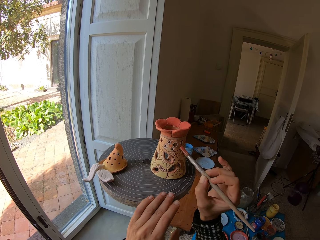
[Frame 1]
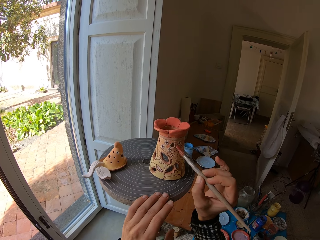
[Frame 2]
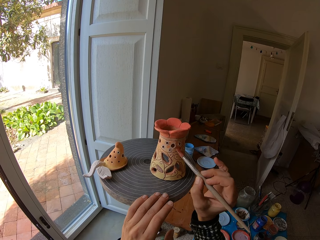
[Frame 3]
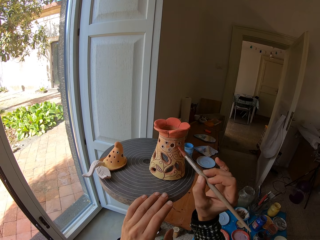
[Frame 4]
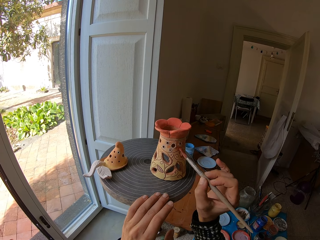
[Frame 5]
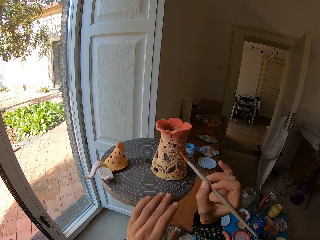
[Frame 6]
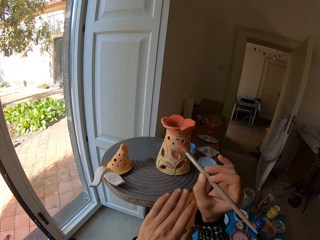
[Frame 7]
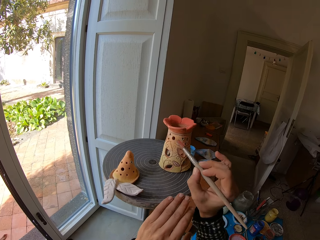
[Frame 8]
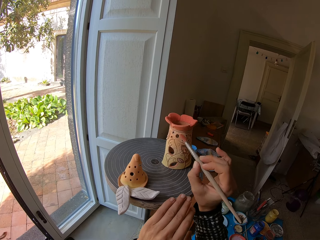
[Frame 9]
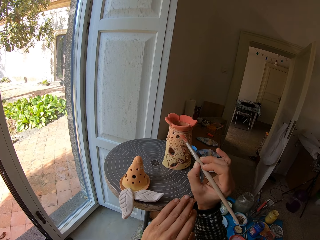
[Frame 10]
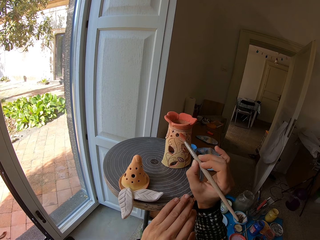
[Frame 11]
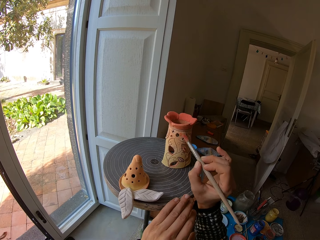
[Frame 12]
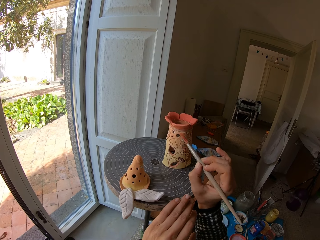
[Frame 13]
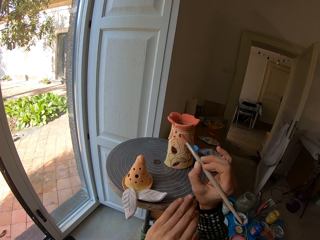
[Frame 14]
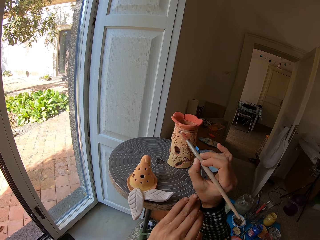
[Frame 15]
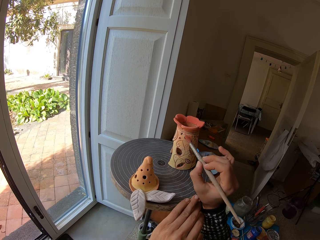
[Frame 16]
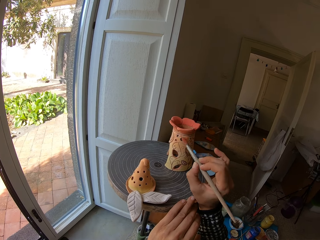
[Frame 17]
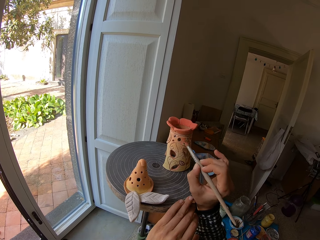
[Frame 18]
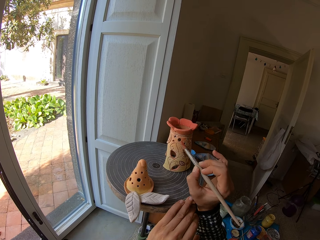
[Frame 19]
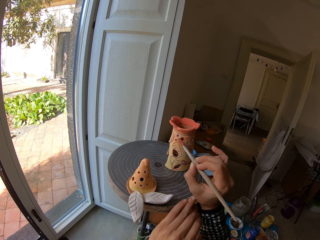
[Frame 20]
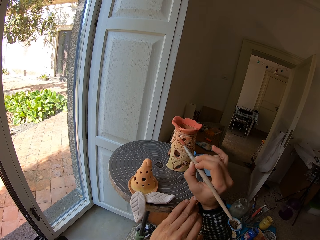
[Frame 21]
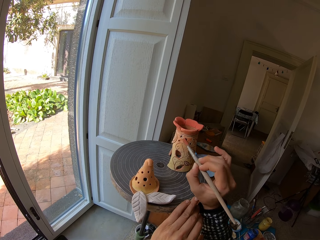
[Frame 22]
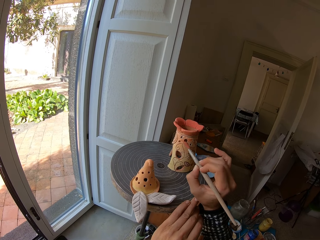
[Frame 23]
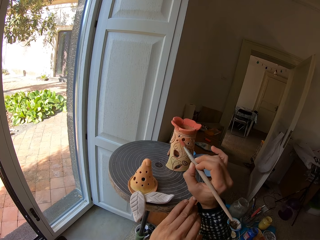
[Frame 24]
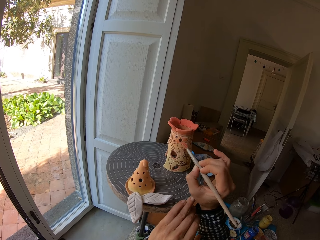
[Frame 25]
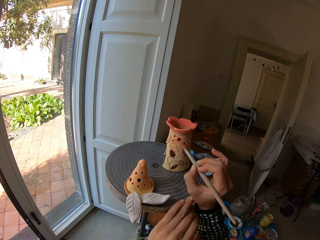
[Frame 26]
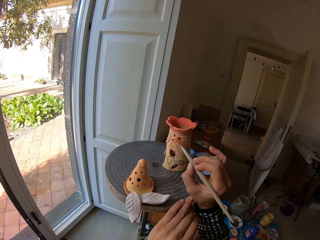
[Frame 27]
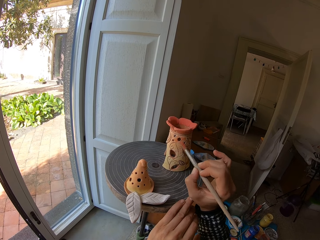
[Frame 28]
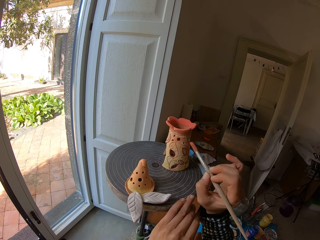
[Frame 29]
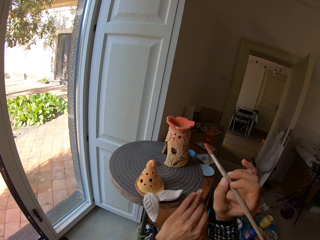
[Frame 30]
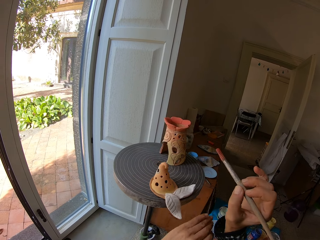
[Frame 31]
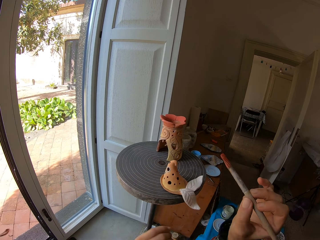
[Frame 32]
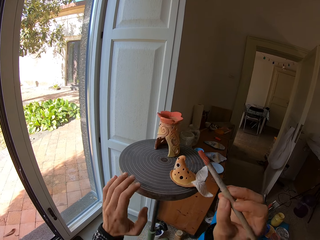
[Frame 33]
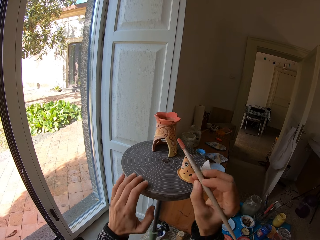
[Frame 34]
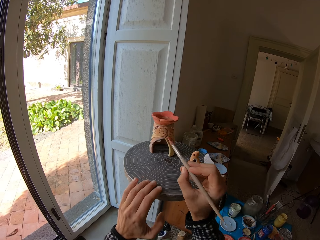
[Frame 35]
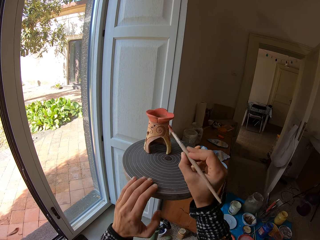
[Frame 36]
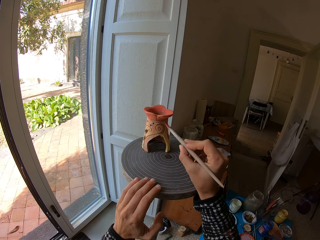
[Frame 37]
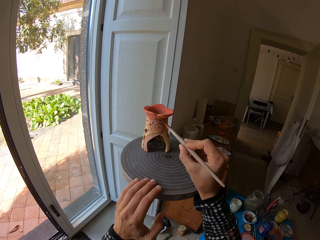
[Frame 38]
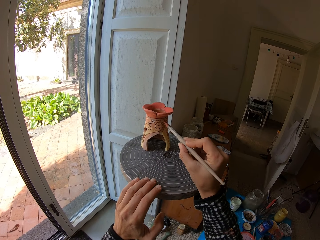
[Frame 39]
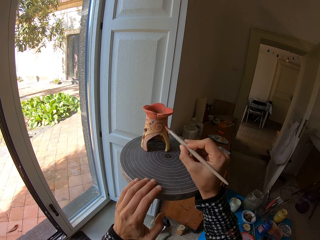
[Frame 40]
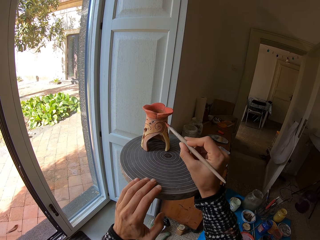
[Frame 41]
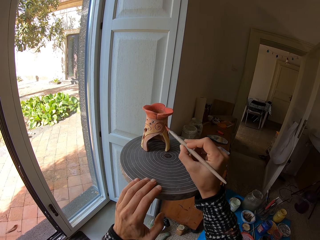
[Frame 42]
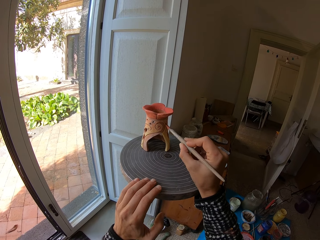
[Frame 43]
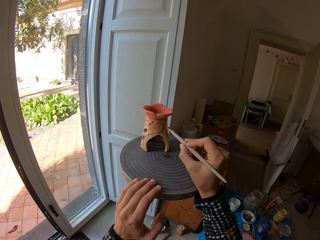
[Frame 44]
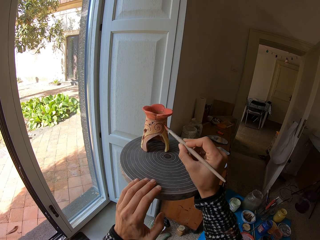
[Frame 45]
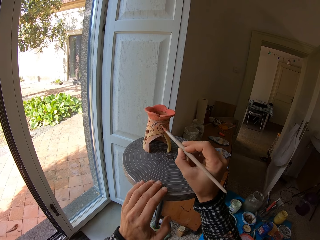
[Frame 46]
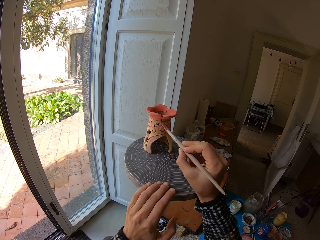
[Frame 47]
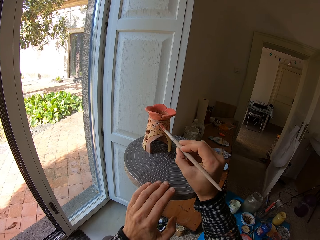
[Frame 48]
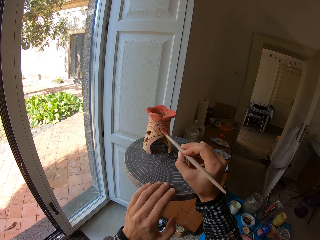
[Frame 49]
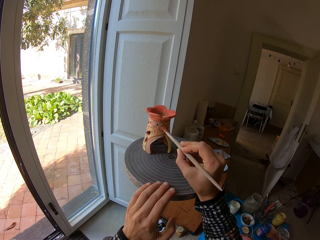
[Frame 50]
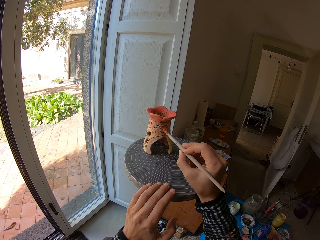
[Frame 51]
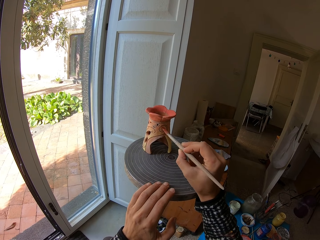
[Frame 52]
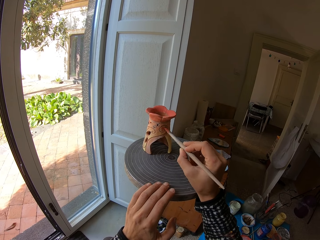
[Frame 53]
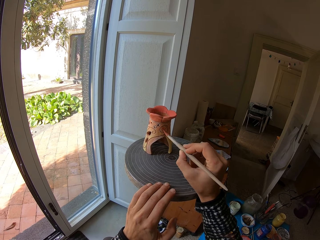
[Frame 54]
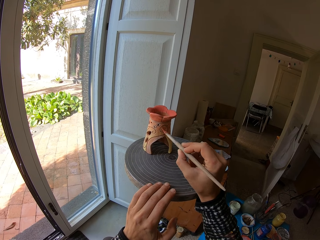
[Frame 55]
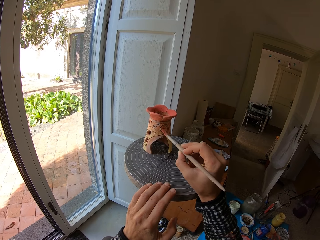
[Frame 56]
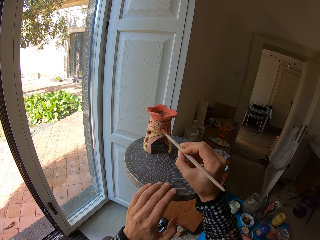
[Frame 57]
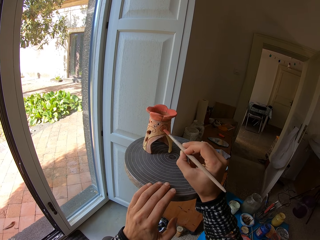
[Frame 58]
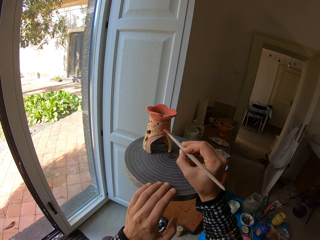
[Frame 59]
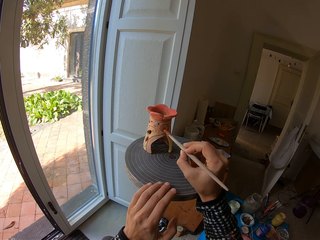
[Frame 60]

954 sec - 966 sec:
The camera wearer rolls the pottery wheel with his left hand. He paints the ceramic ware on the pottery wheel with the brush in his right hand. He rolls the pottery wheel with his left hand. He paints the ceramic ware on the pottery wheel with the brush in his right hand. He rolls the pottery wheel with his left hand. He paints the ceramic ware on the pottery wheel with the brush in his right hand.

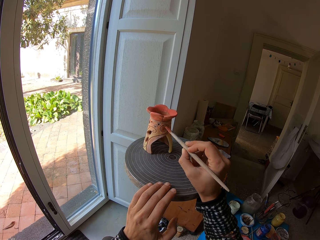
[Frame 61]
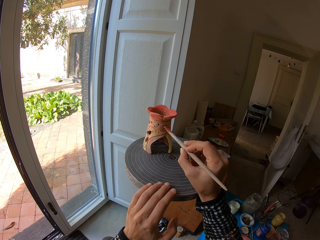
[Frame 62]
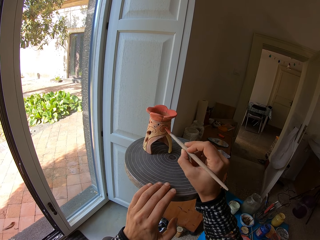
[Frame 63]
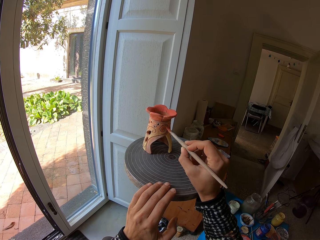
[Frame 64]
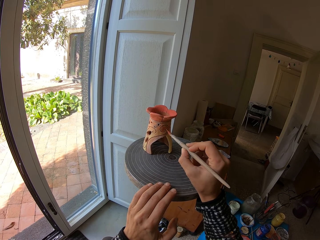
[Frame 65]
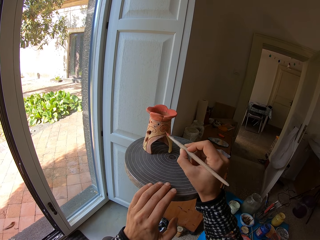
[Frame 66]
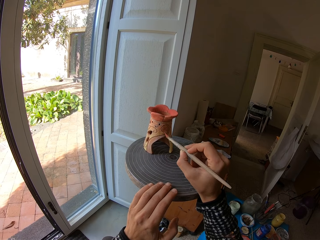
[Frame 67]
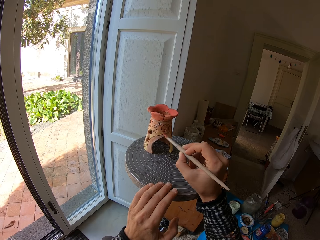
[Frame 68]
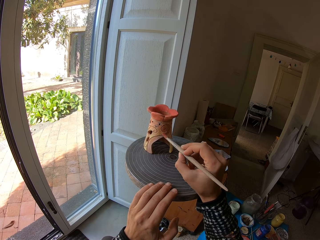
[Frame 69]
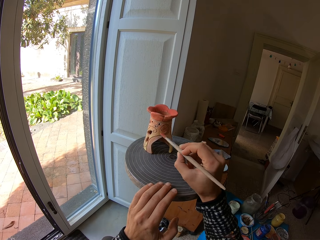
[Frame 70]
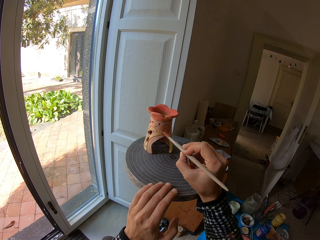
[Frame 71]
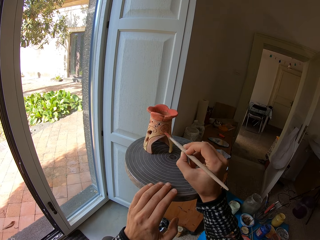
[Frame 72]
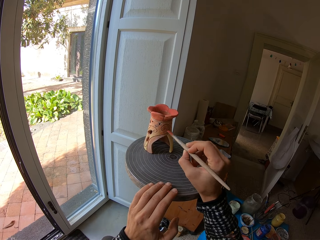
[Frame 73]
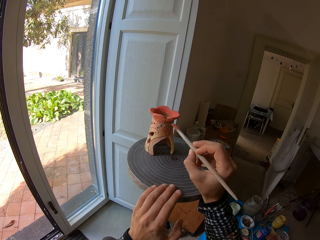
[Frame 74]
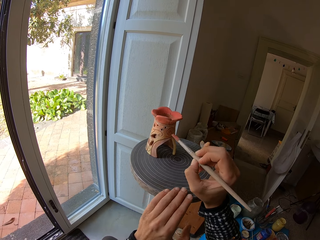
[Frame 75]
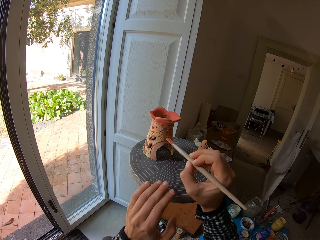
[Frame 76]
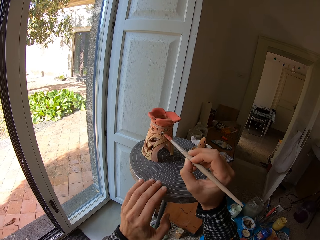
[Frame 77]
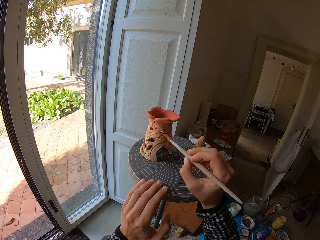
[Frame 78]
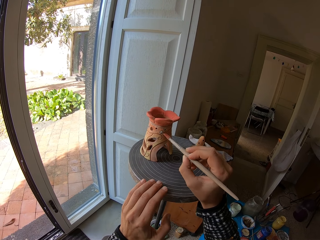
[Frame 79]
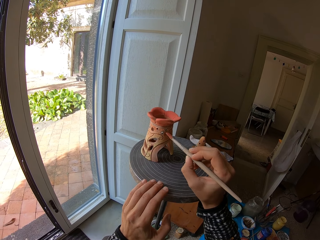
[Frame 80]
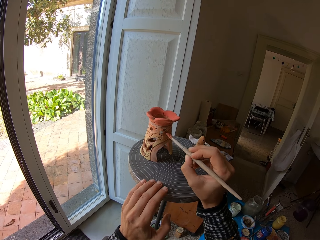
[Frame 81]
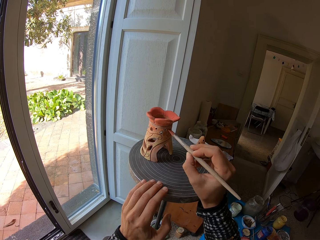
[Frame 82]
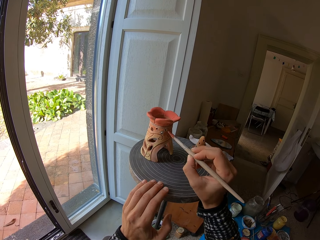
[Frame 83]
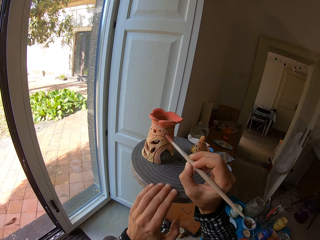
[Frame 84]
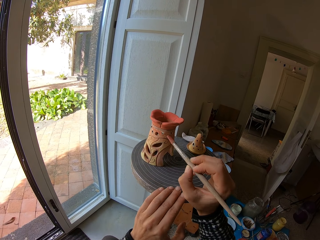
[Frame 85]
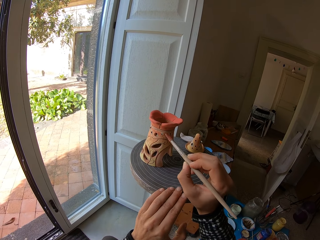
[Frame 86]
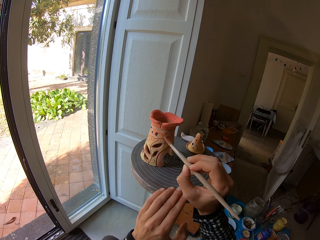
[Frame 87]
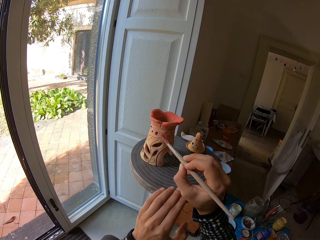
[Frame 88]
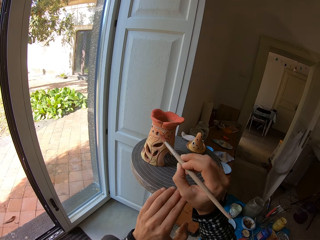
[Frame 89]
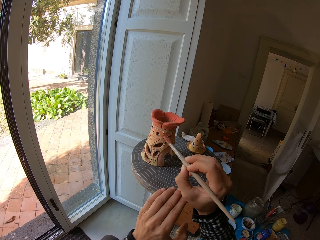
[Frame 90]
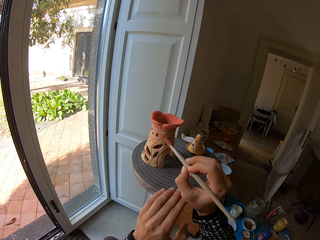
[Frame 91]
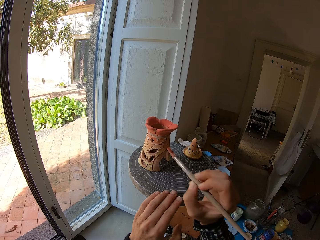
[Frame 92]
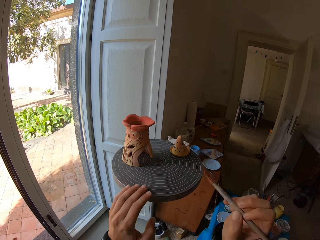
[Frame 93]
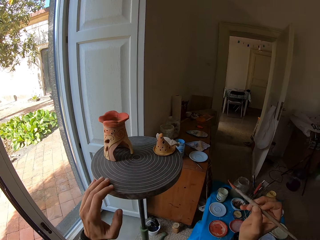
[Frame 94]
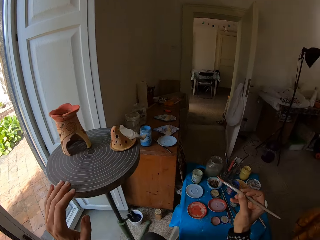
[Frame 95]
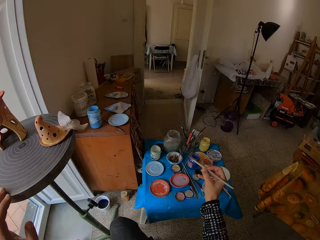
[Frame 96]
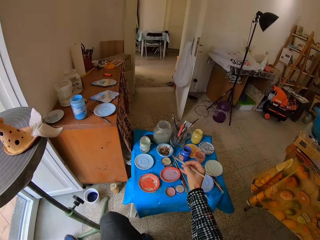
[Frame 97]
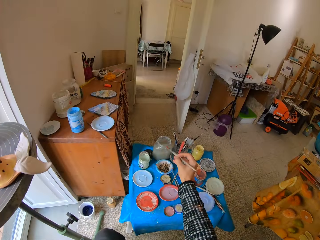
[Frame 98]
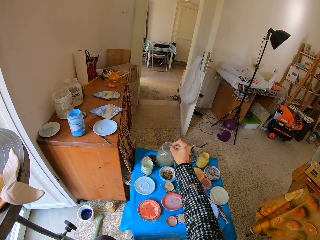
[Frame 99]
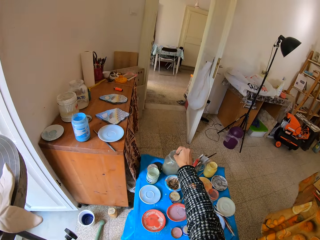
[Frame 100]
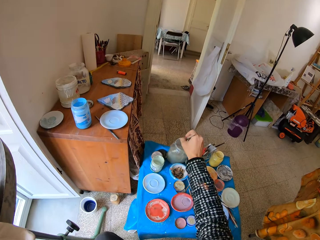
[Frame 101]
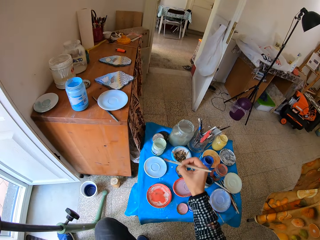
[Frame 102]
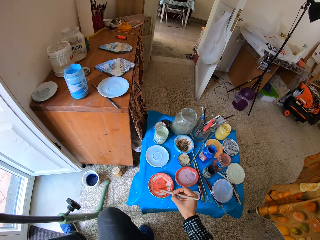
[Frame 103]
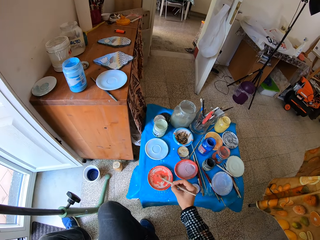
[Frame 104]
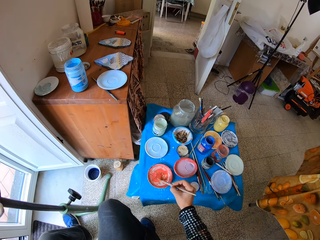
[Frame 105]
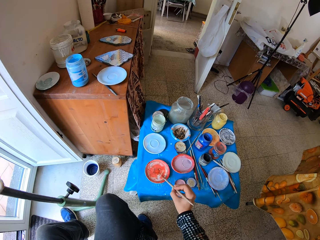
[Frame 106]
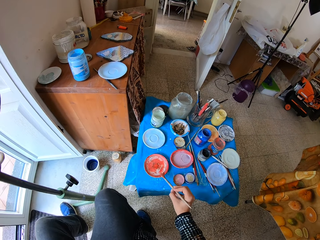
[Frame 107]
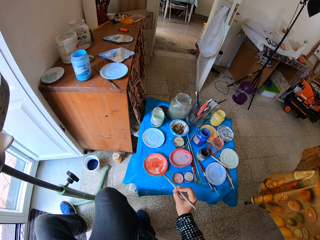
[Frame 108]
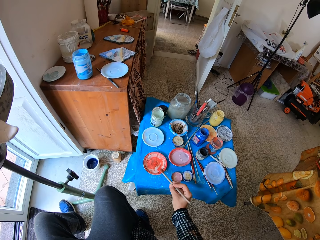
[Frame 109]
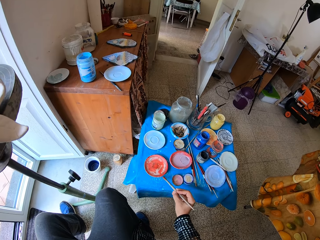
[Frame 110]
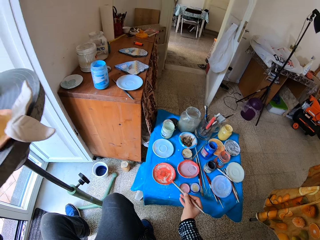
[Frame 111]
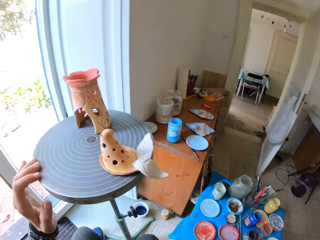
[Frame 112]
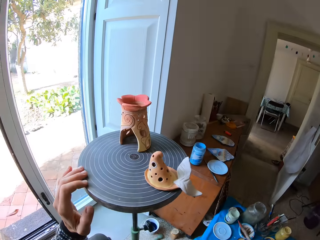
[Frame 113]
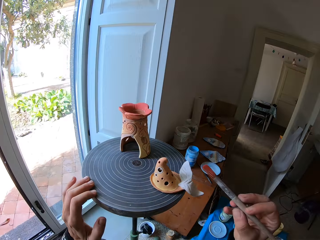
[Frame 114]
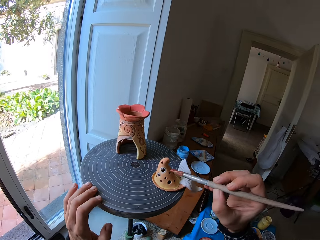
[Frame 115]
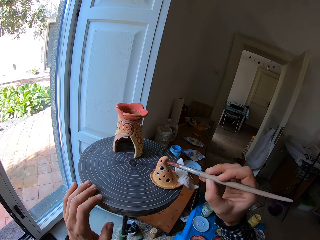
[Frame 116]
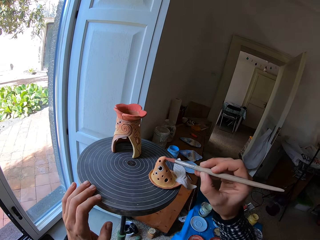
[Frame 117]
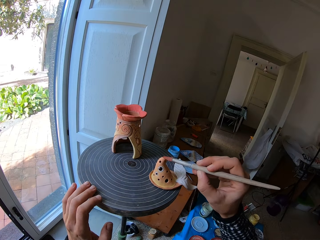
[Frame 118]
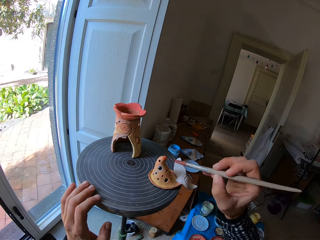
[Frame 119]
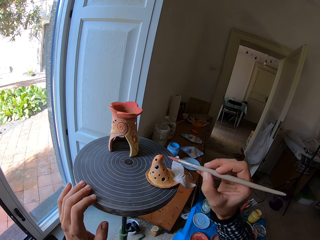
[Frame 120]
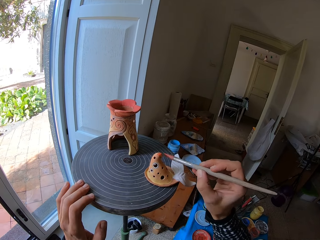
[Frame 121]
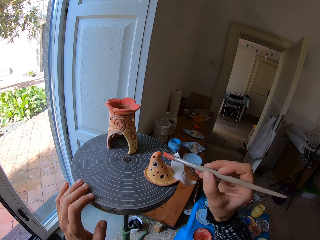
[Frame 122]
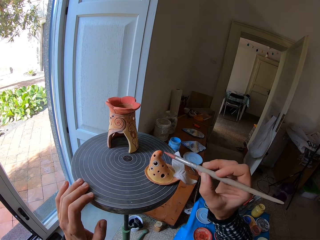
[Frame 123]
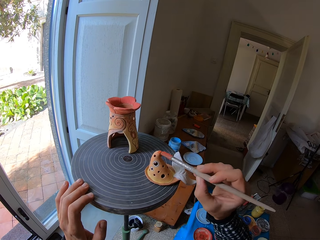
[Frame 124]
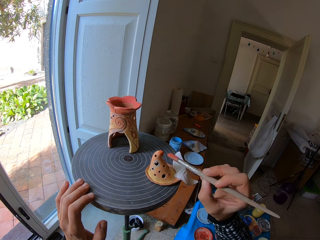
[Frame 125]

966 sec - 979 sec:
The camera wearer rolls the pottery wheel with his left hand. He paints the ceramic ware on the pottery wheel with the brush in his right hand. He rinses the brush in the jar of water on the table with his right hand. He takes paint from the saucer on the table with the brush in his right hand. He paints another ceramic ware on the pottery wheel with the brush in his right hand.
